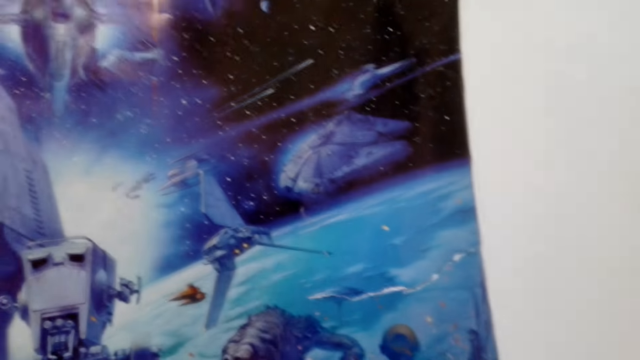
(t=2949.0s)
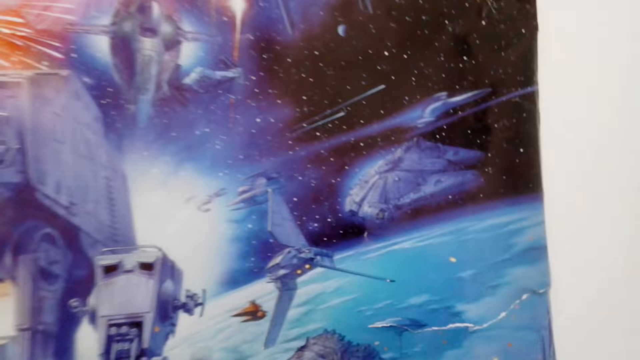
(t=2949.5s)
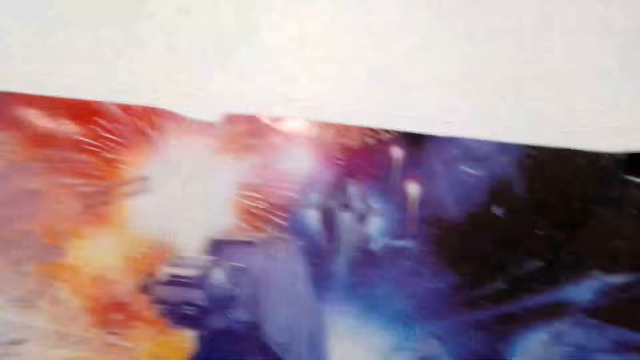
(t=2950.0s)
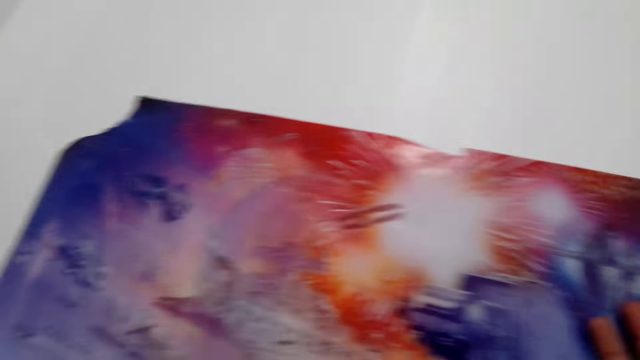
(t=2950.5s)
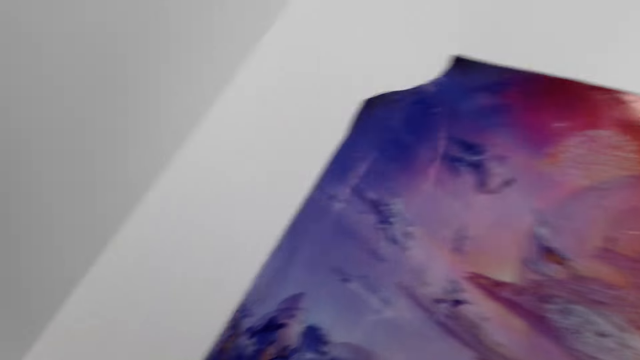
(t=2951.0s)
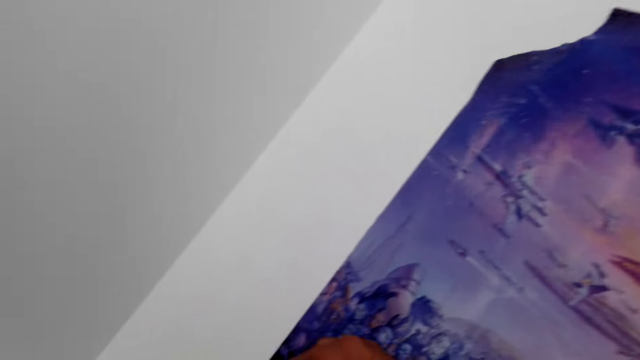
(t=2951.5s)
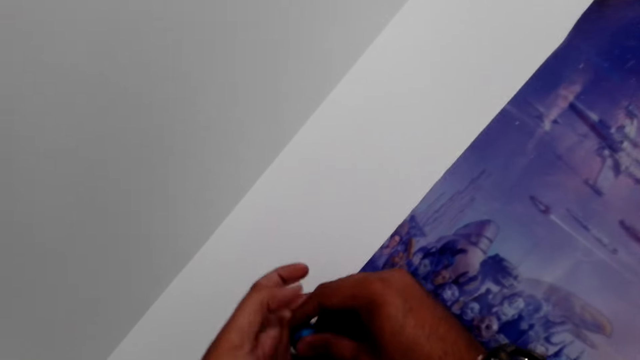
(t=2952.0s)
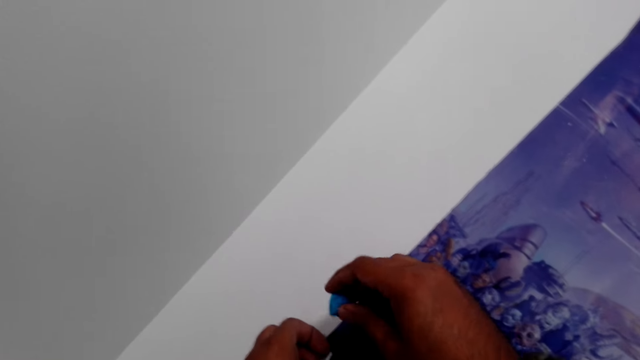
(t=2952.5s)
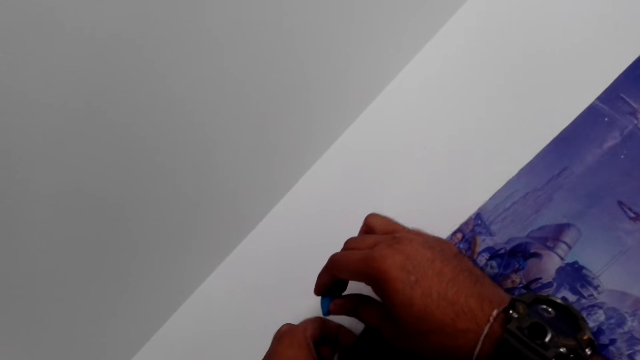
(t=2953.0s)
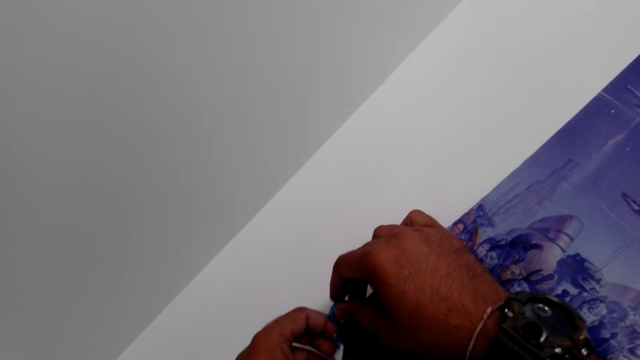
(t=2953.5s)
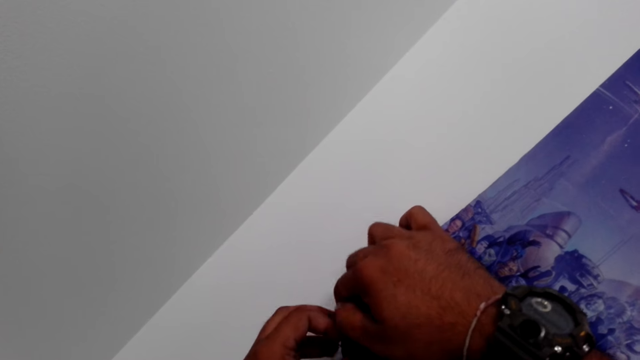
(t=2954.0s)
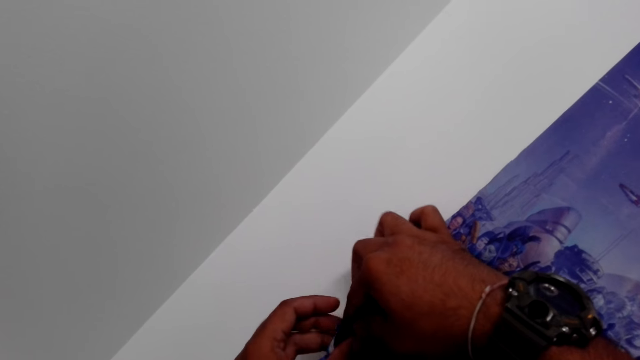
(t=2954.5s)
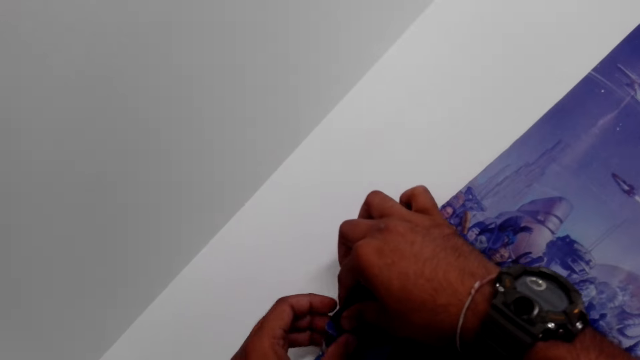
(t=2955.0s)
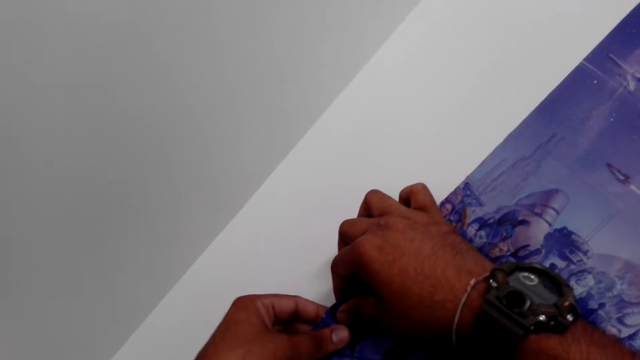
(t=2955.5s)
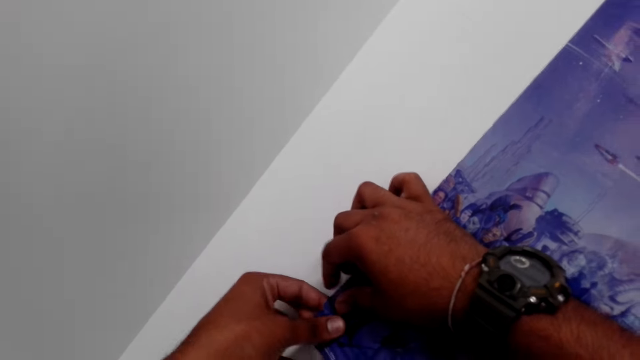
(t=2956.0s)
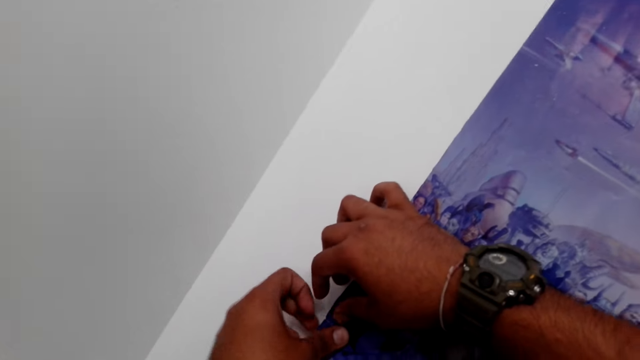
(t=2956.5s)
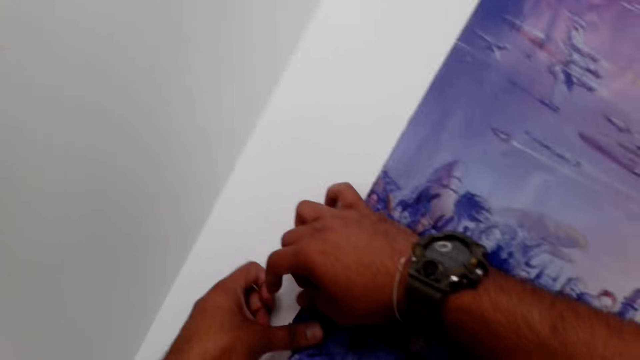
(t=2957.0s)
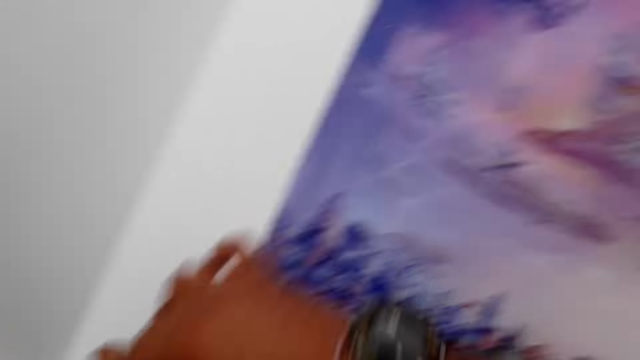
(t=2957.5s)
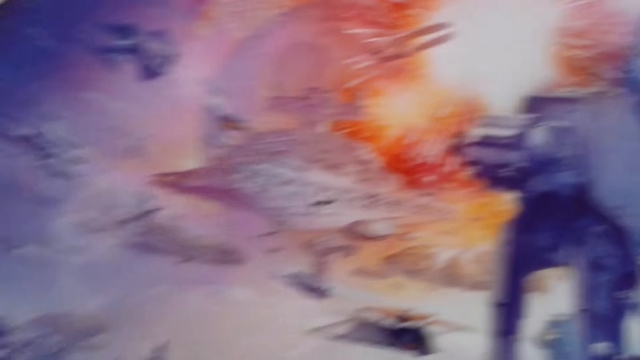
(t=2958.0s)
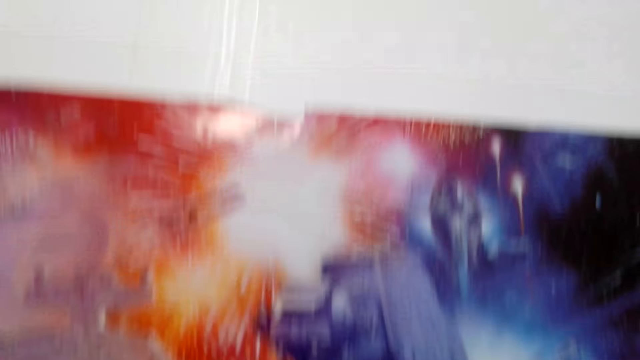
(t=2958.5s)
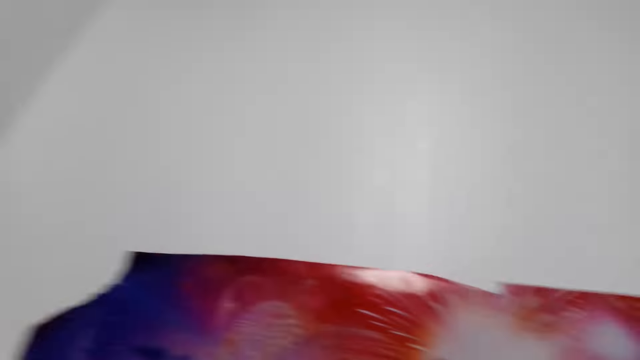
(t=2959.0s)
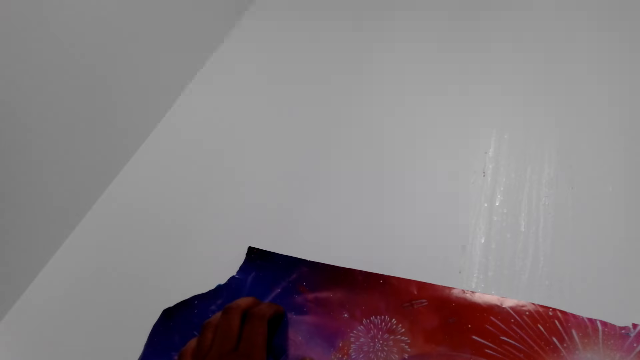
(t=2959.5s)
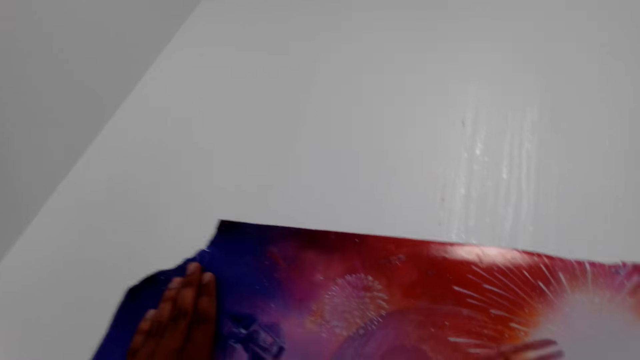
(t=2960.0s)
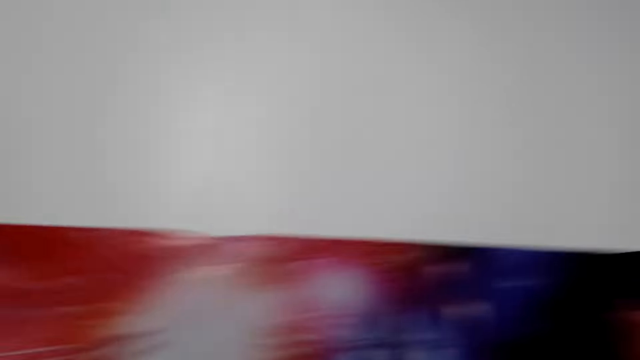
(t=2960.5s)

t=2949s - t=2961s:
The camera wearer sticks the gum on the poster.

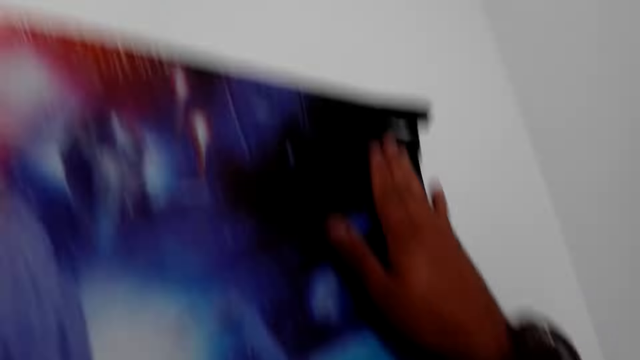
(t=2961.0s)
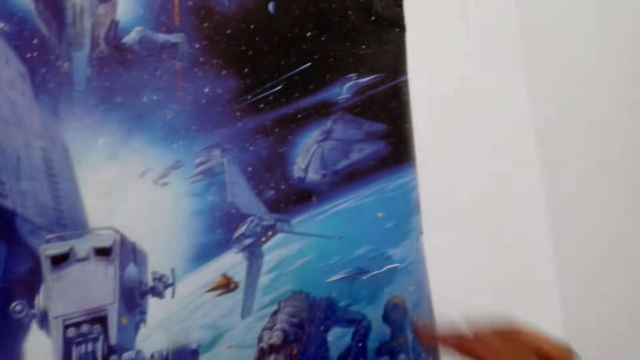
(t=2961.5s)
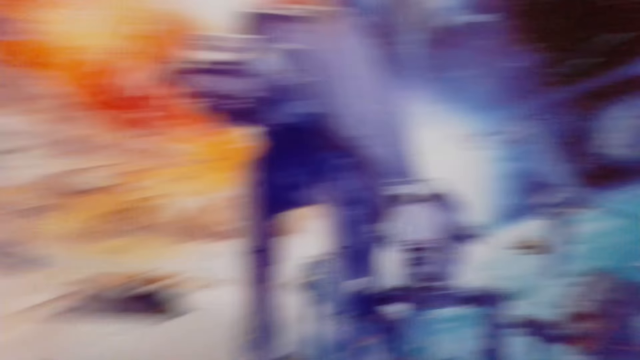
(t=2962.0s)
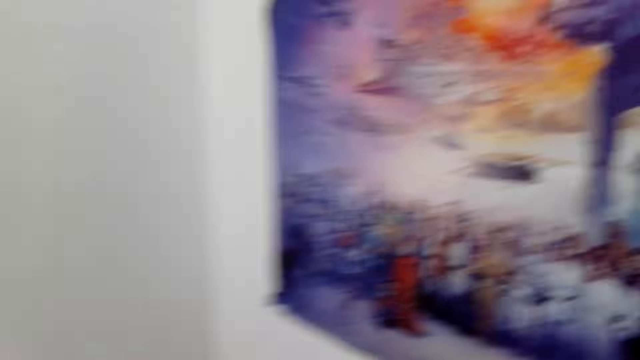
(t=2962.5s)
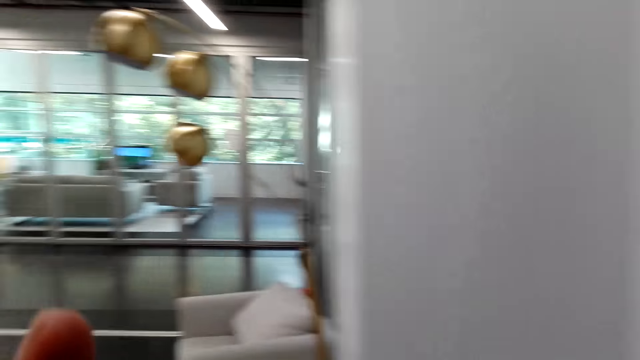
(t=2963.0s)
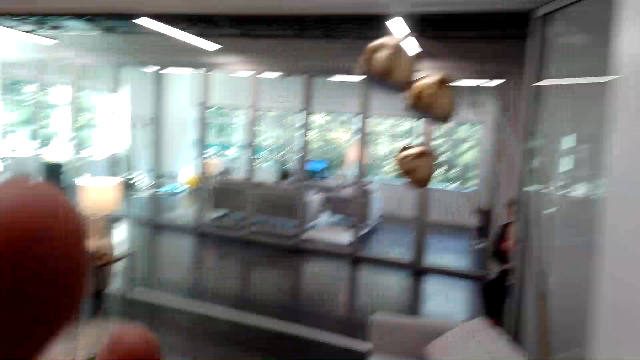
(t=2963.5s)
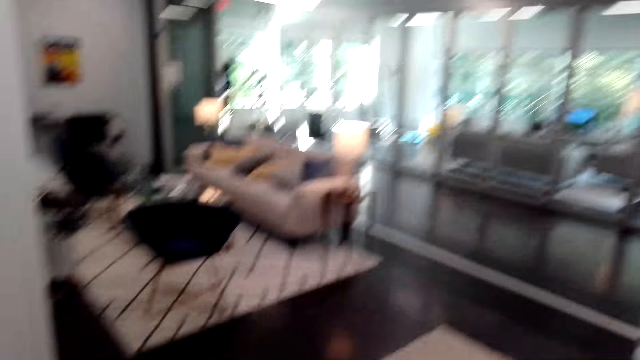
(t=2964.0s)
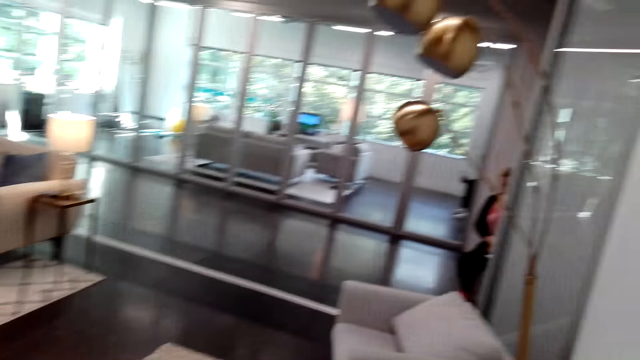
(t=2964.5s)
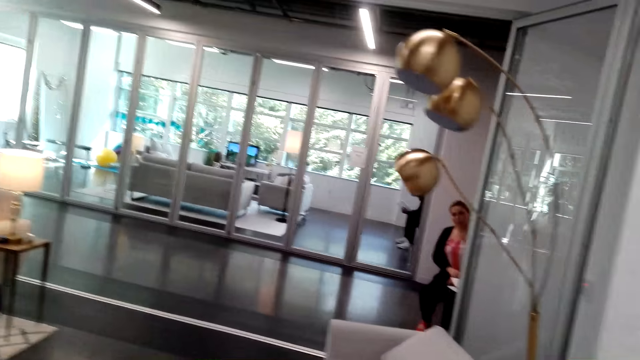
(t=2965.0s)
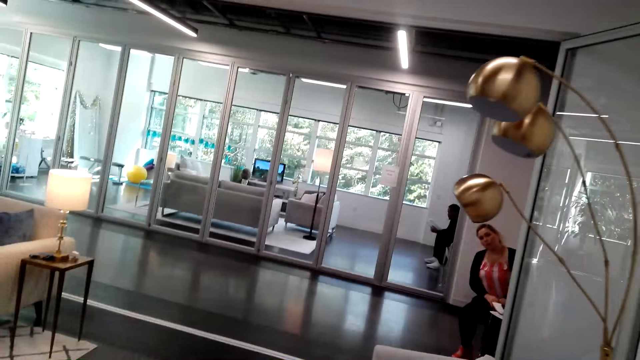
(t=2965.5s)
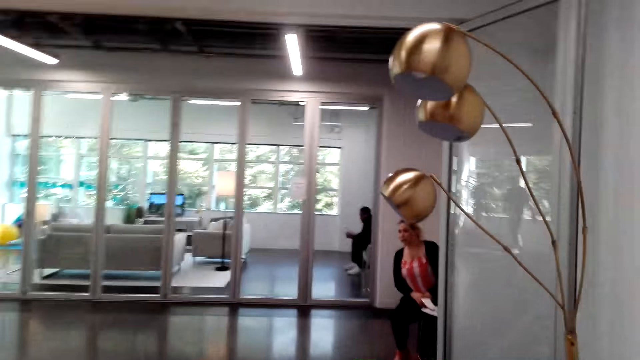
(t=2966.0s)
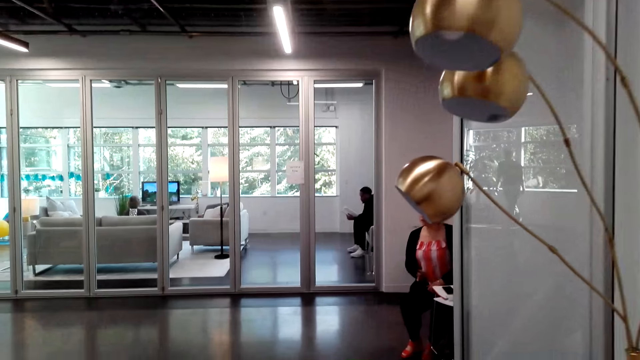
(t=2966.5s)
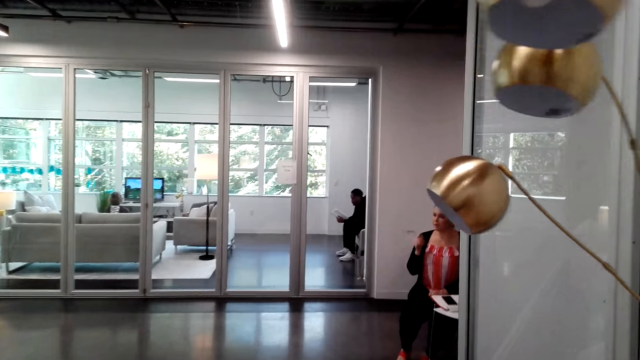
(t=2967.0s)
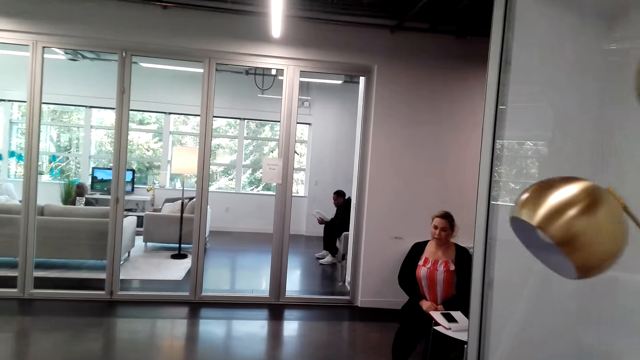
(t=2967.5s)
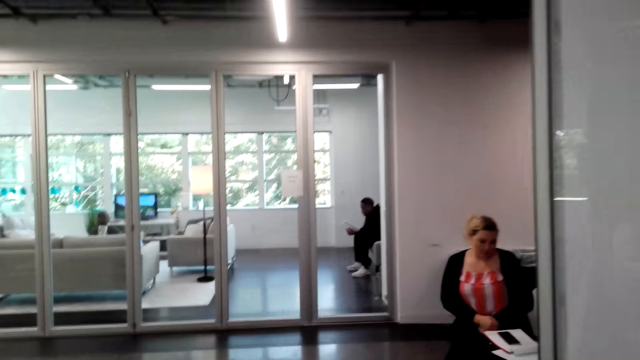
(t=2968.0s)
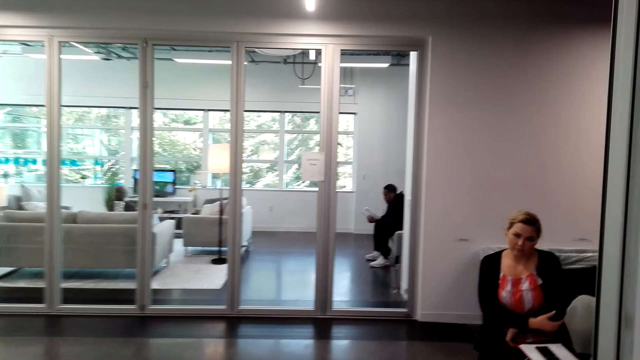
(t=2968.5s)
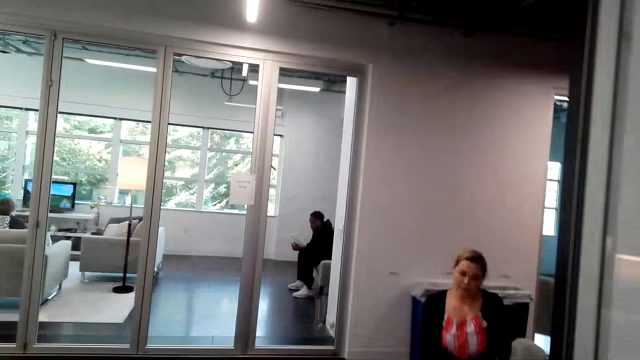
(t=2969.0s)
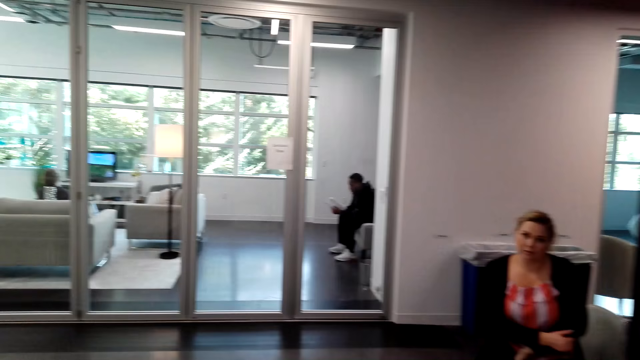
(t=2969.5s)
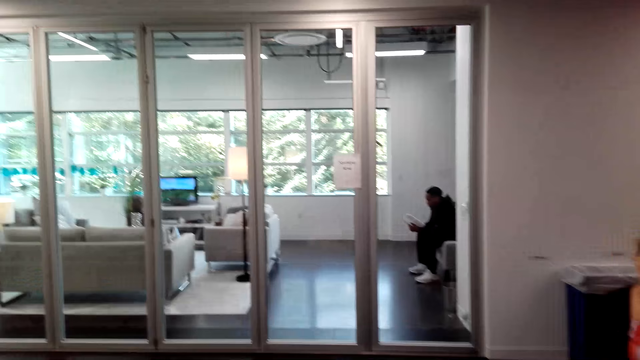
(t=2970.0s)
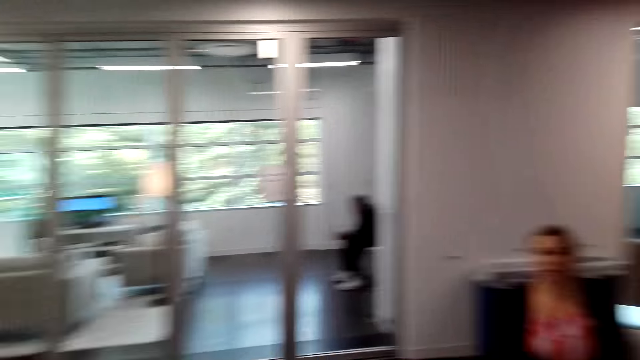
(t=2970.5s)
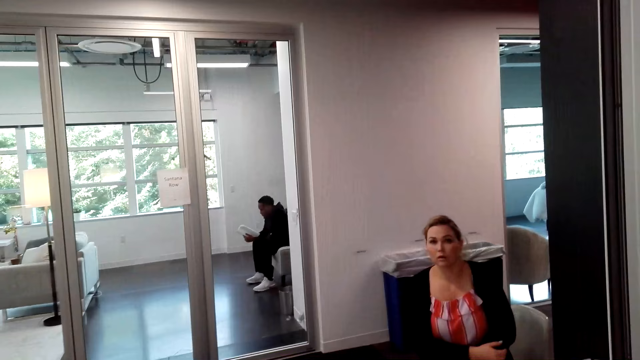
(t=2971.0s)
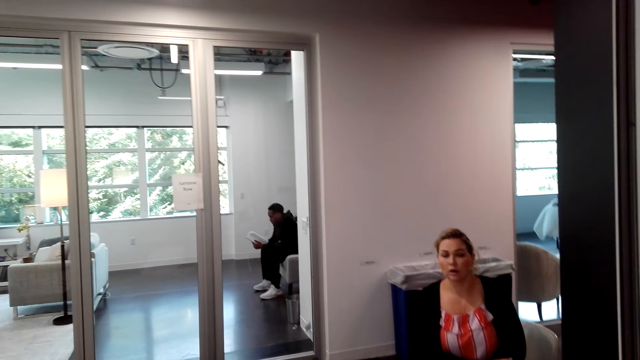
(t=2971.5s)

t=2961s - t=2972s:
A man sits on a chair. A lady sits on a chair. The lady moves her hand.
